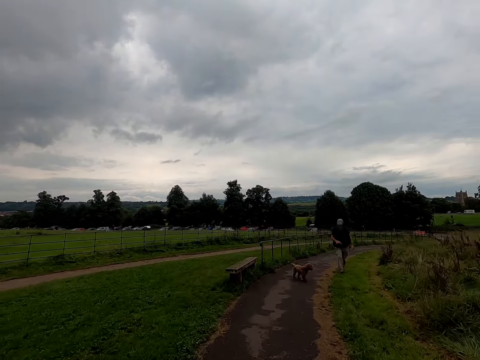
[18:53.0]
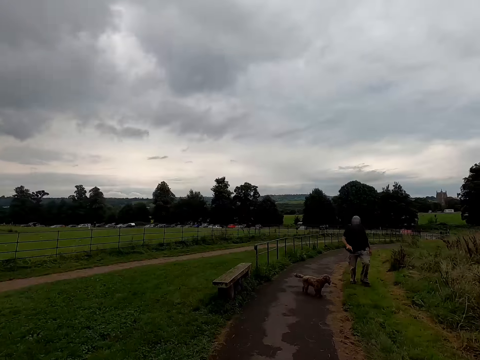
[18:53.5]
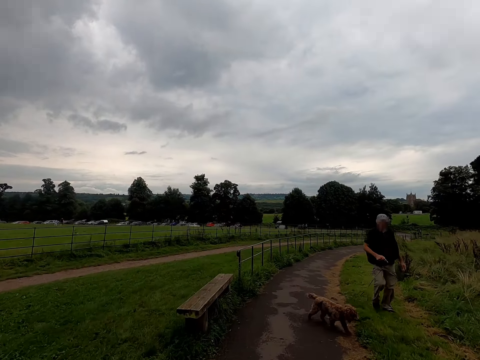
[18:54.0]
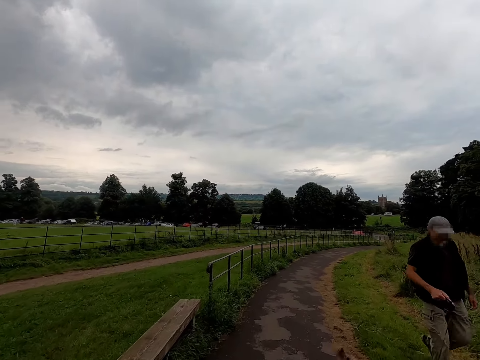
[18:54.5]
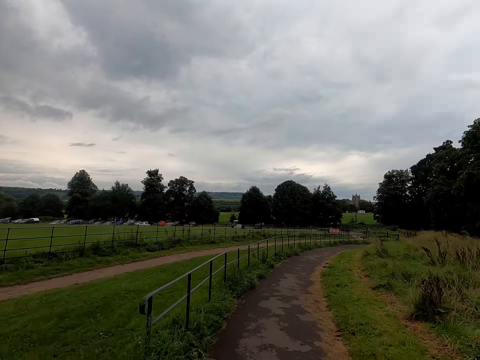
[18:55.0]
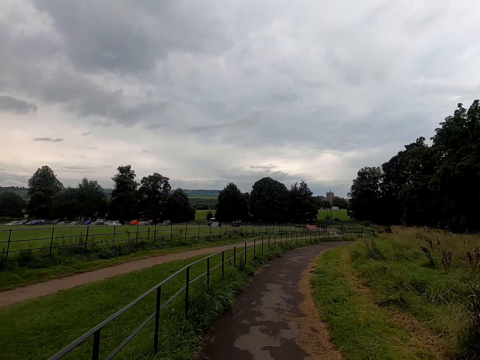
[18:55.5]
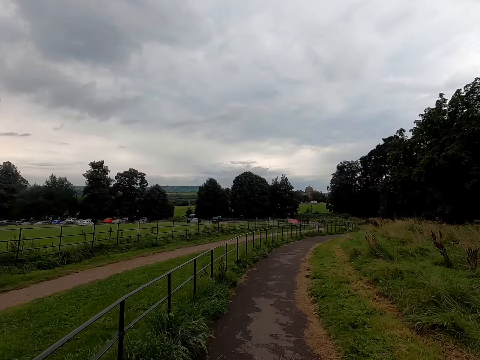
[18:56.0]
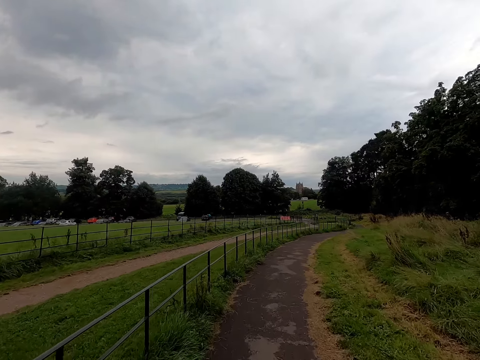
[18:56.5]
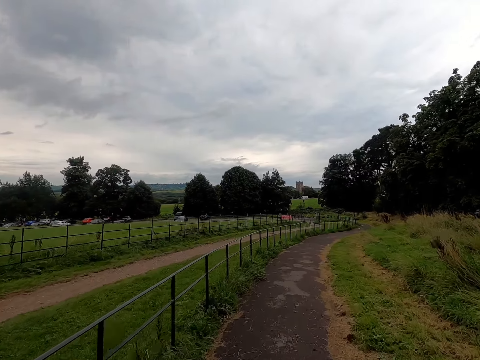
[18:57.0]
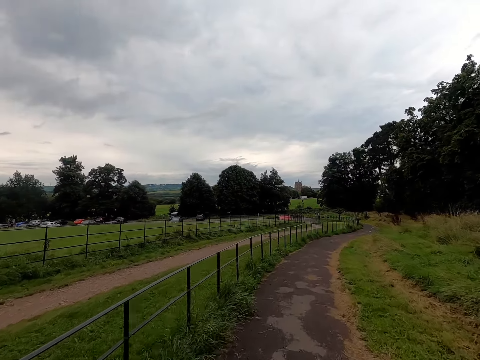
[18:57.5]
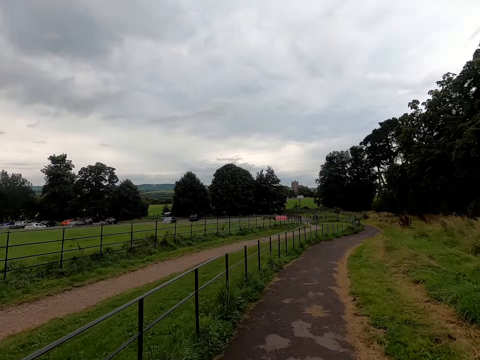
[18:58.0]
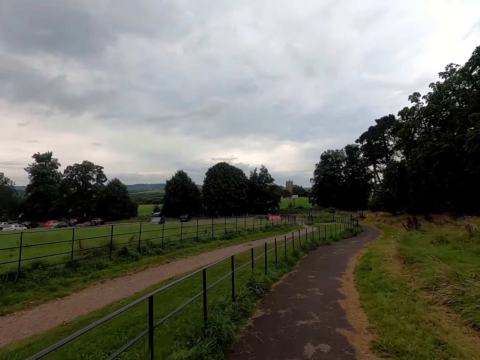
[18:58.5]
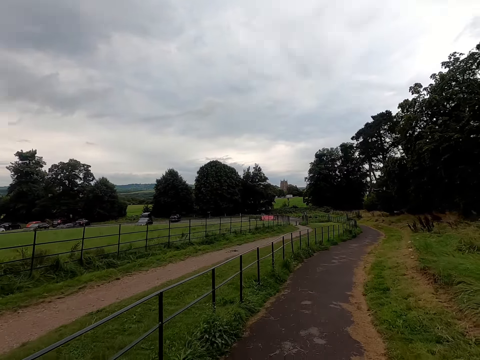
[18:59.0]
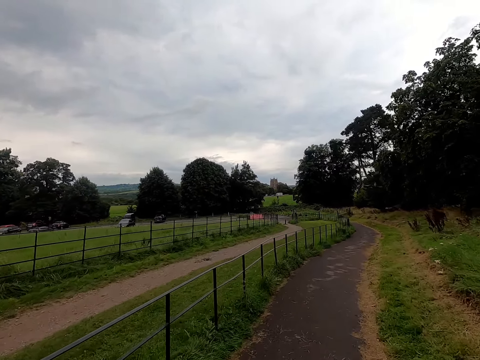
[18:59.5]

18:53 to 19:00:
The camera wearer interacts with a man along the park. They cycle past the man along the park.

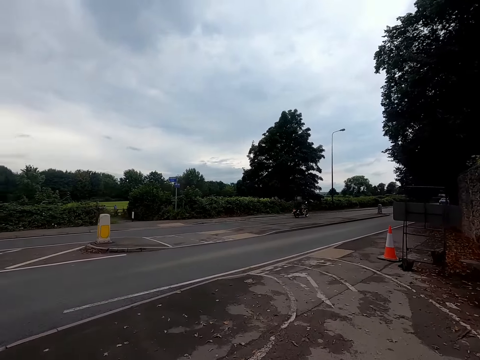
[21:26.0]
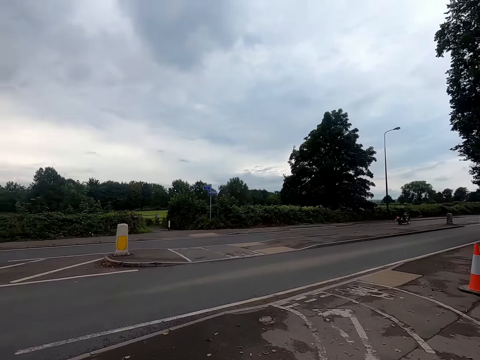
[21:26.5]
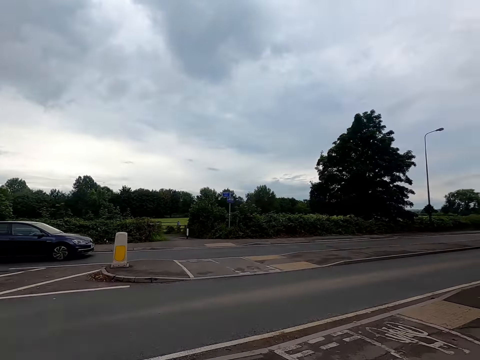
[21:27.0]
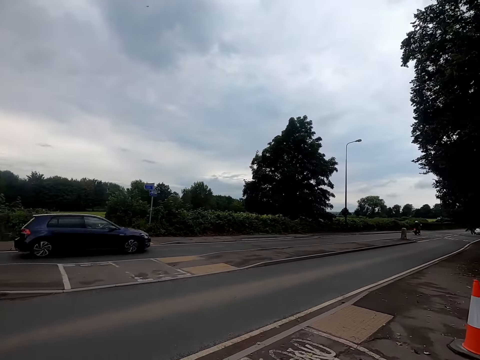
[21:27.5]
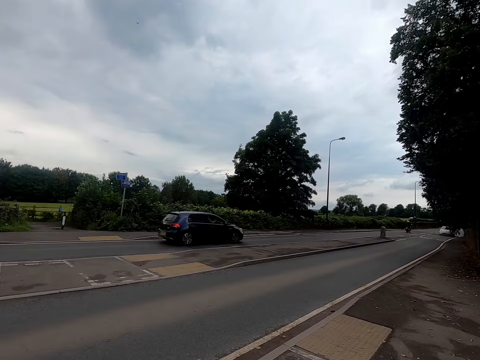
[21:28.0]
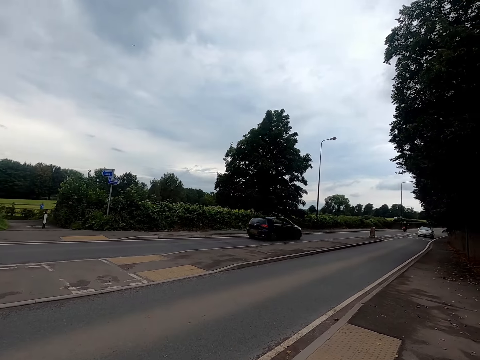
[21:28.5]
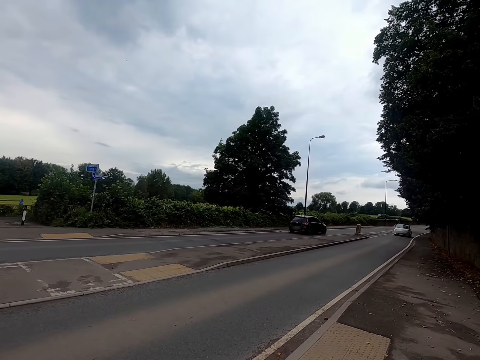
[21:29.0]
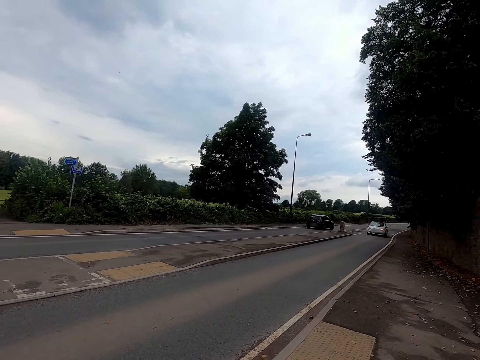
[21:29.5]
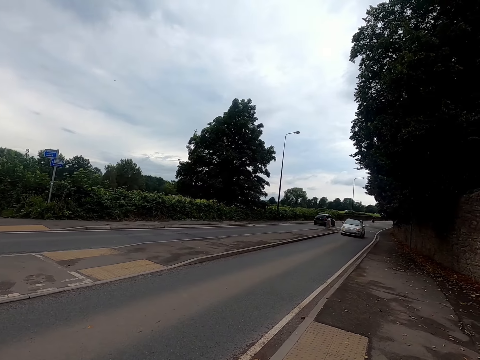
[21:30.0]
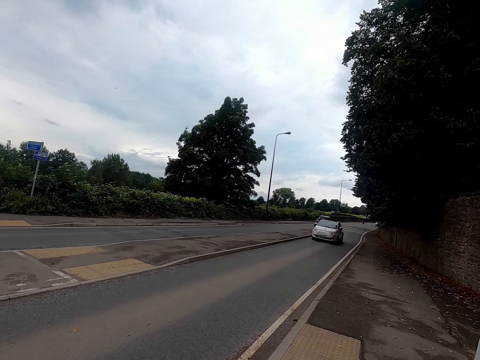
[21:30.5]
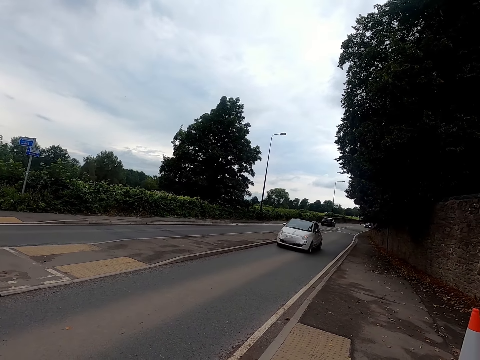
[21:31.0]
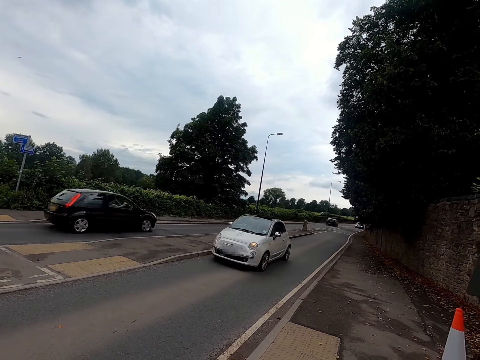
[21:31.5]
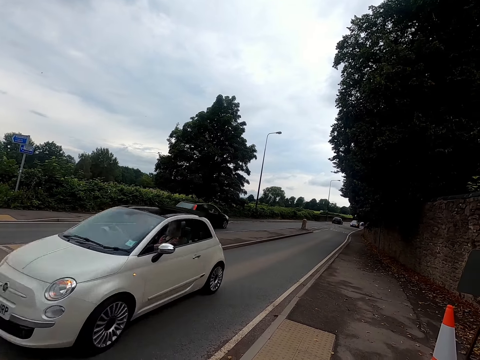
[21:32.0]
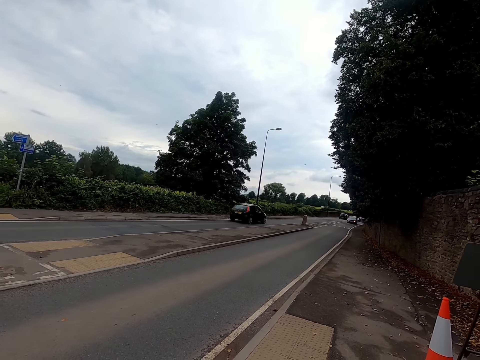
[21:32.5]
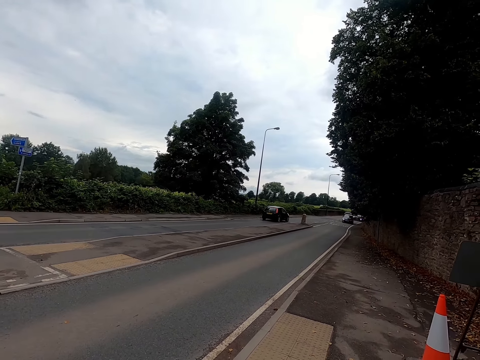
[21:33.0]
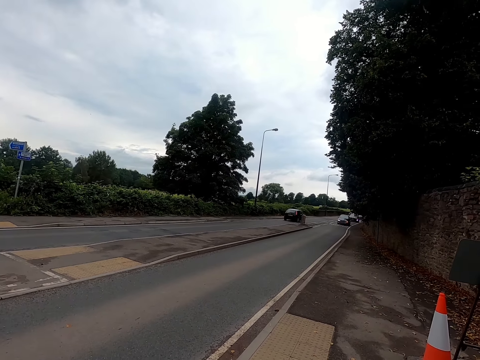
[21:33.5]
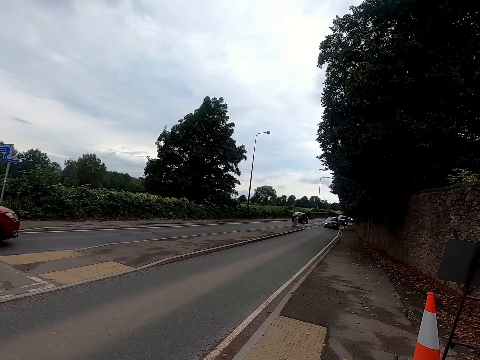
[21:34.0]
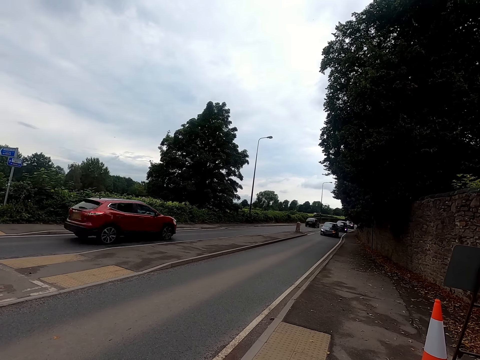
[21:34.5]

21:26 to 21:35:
The camera wearer pauses at a junction of a road along the park.

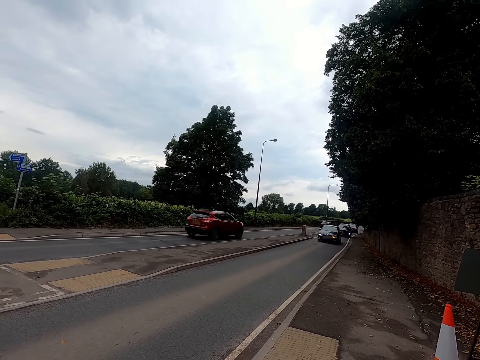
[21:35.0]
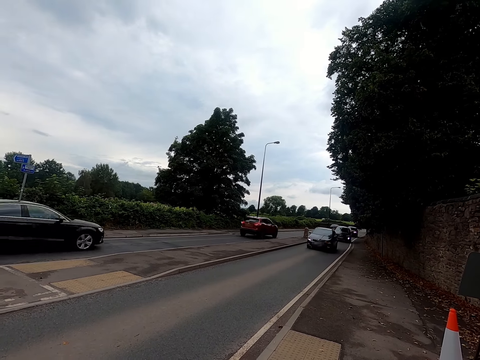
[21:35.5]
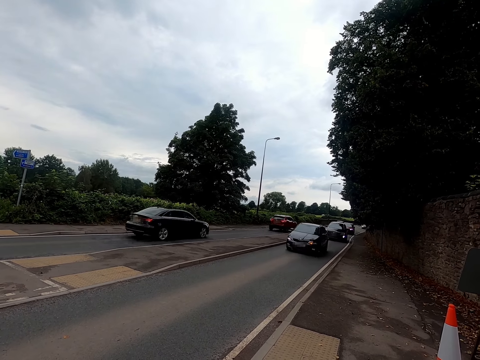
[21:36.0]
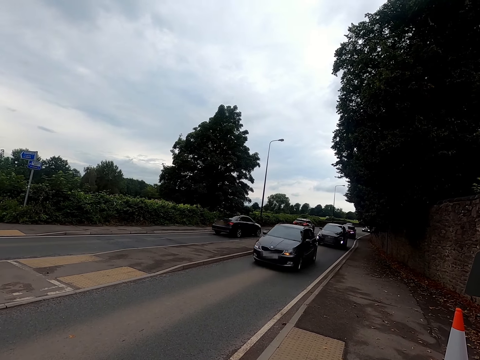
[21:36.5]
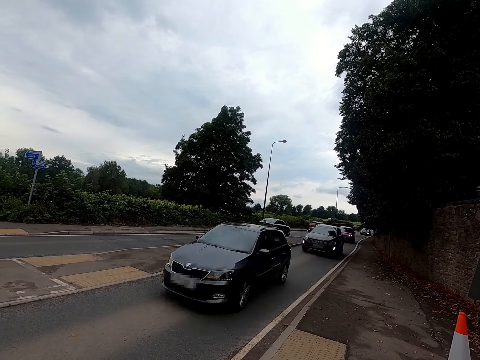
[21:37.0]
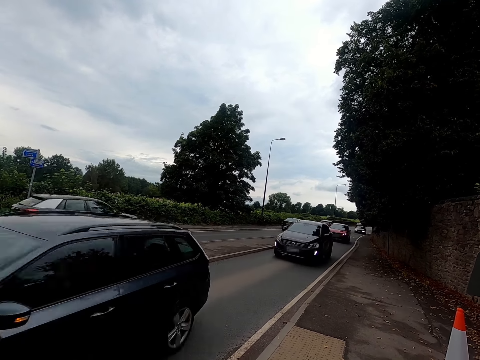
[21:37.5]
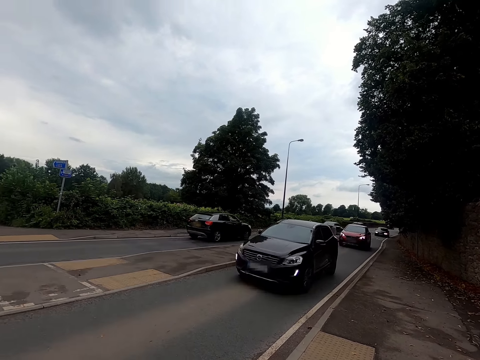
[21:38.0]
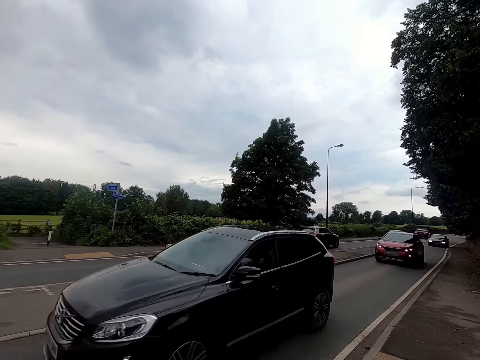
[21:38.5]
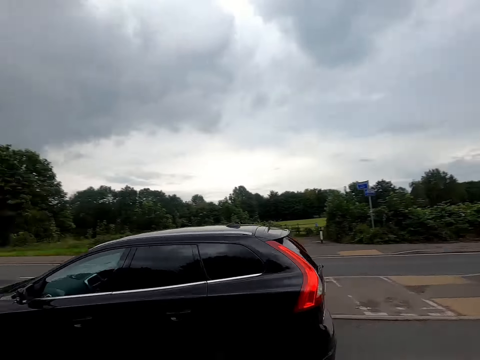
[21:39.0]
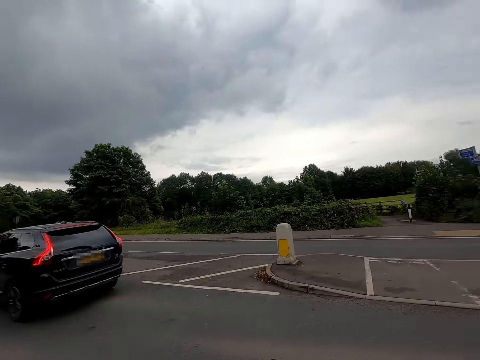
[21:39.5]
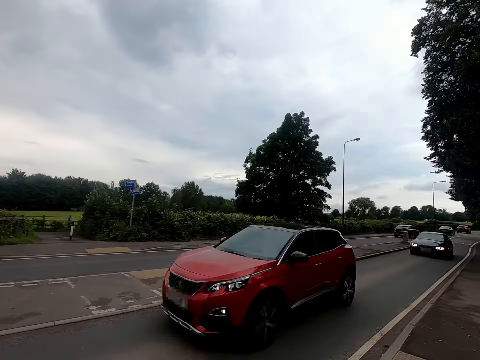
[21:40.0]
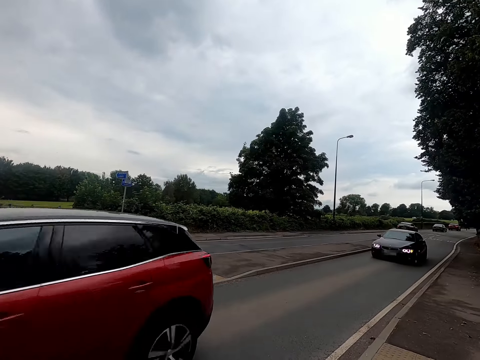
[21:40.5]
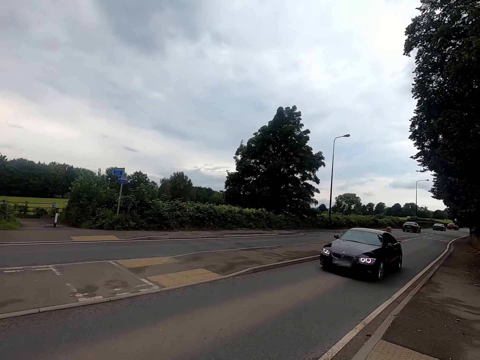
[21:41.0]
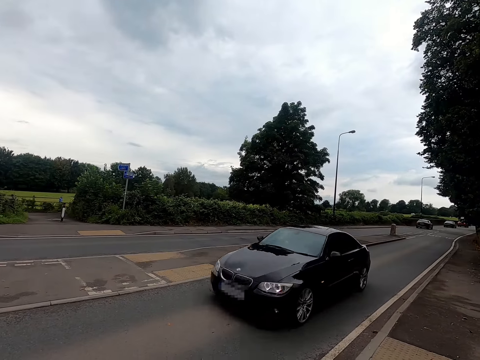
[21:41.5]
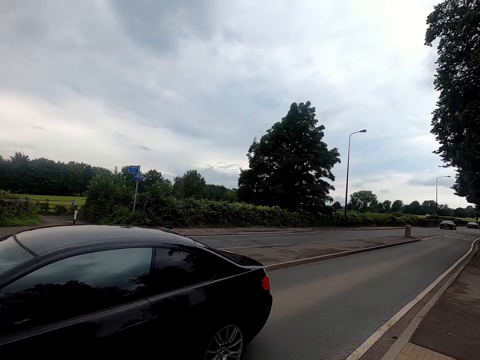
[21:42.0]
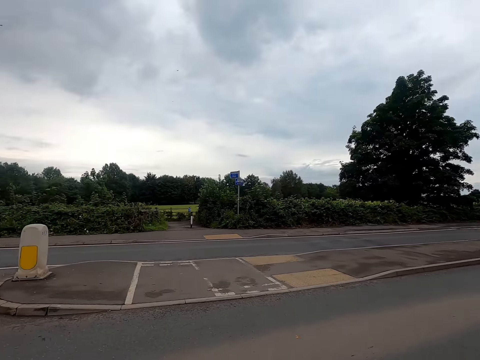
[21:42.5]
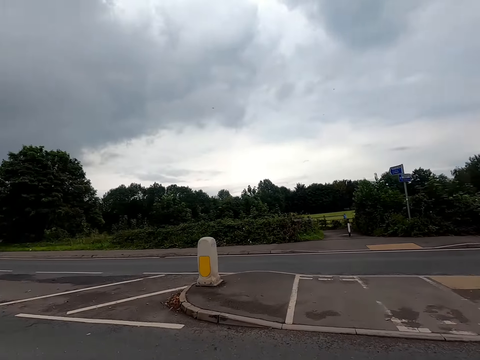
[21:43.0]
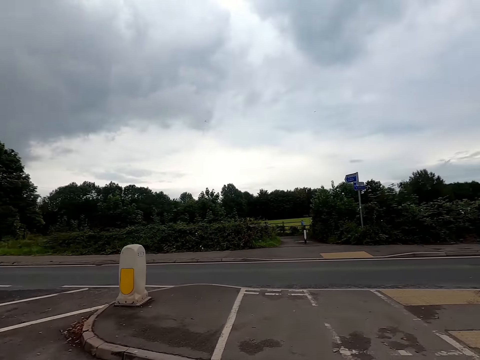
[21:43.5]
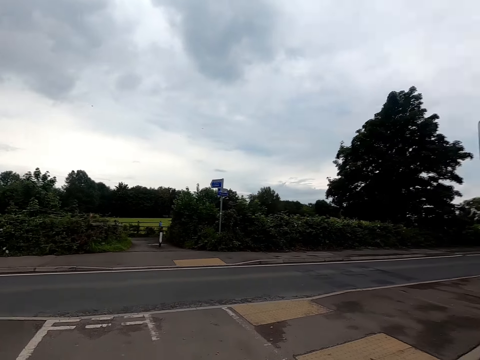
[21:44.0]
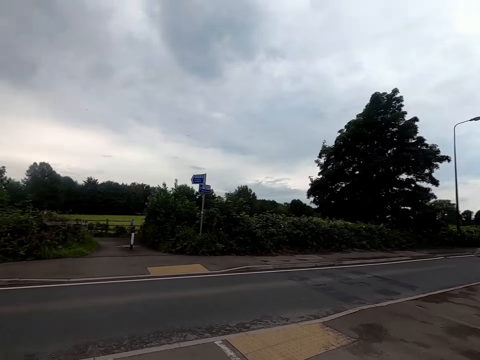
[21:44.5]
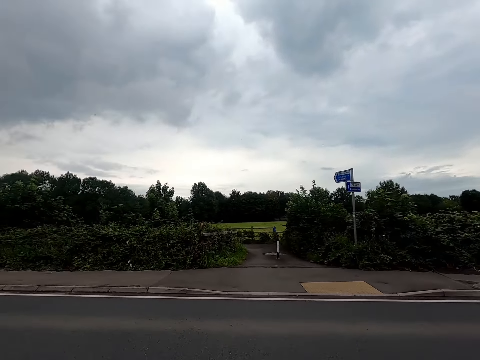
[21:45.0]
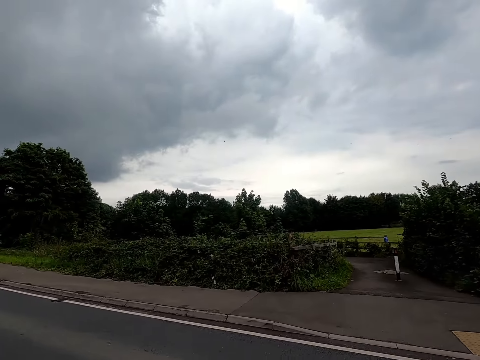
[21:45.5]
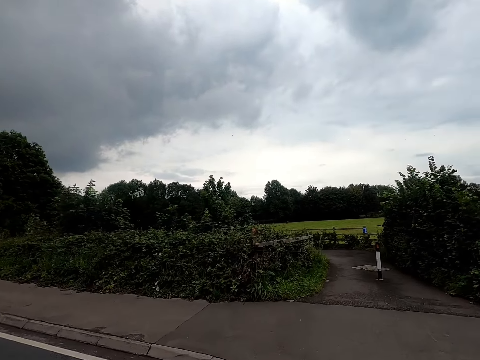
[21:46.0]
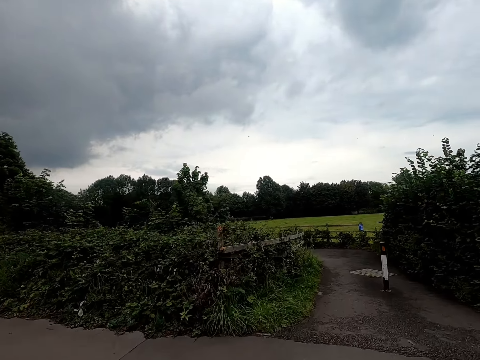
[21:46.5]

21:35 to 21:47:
The camera wearer interacts with a woman at the junction of the road. They cycle across the road.
